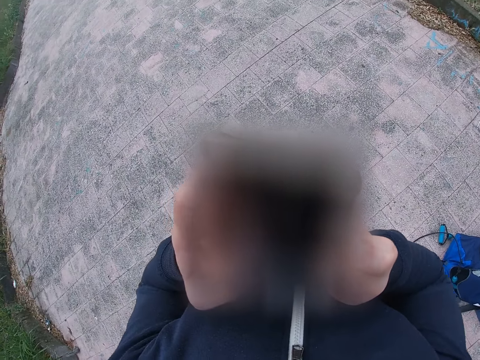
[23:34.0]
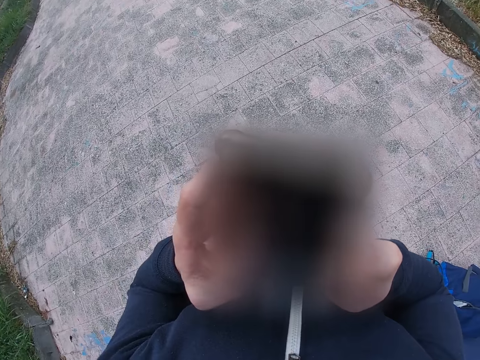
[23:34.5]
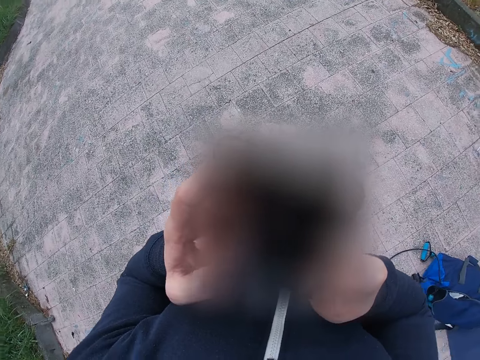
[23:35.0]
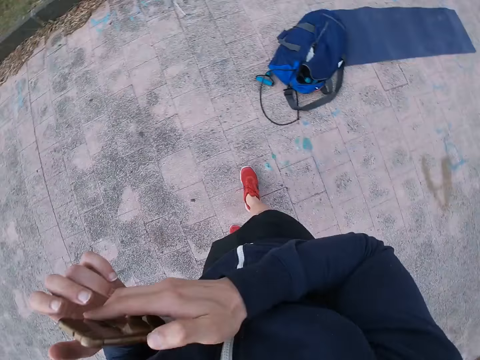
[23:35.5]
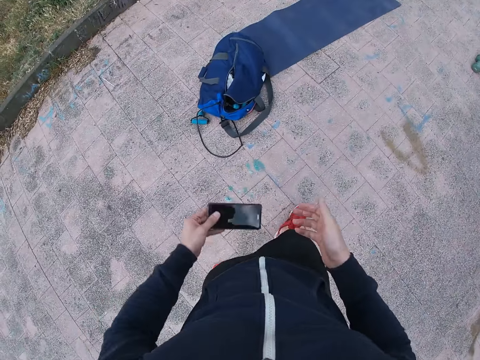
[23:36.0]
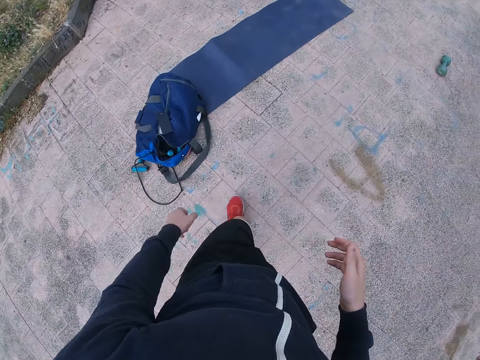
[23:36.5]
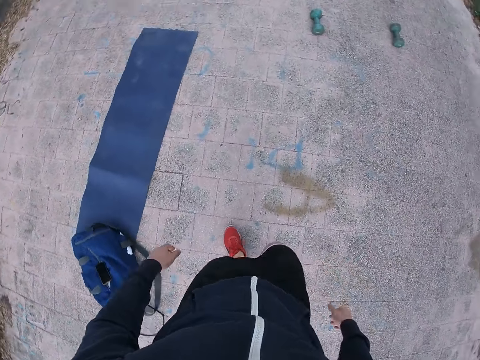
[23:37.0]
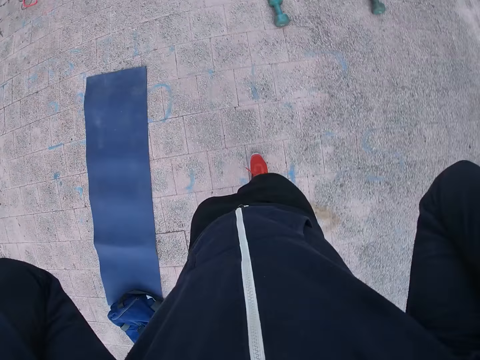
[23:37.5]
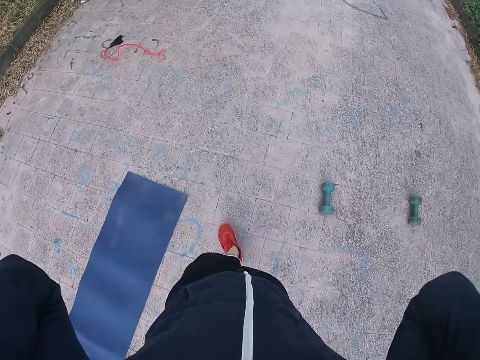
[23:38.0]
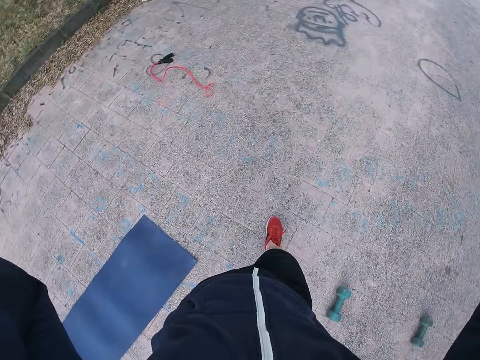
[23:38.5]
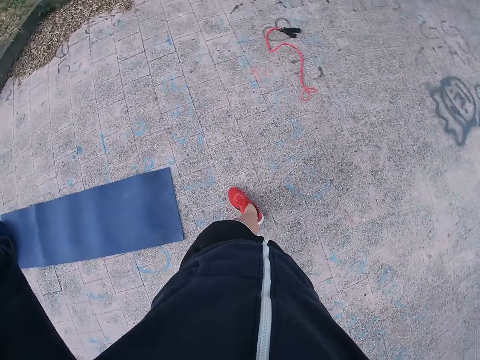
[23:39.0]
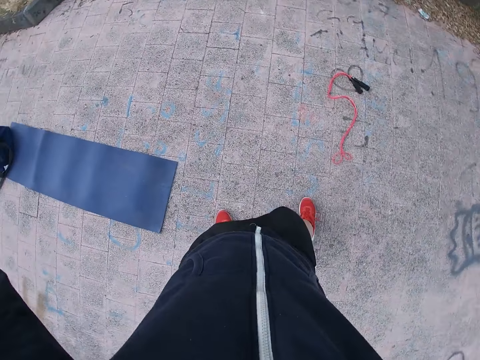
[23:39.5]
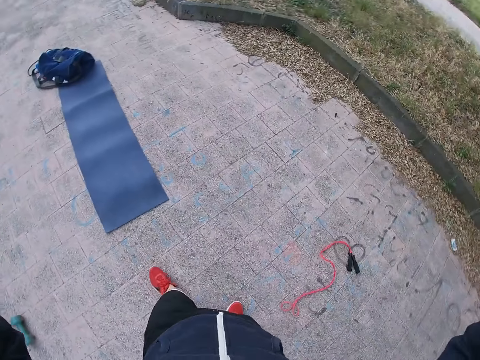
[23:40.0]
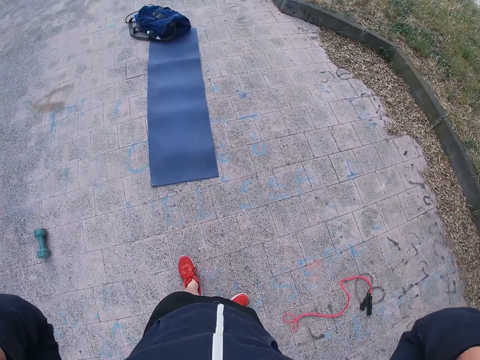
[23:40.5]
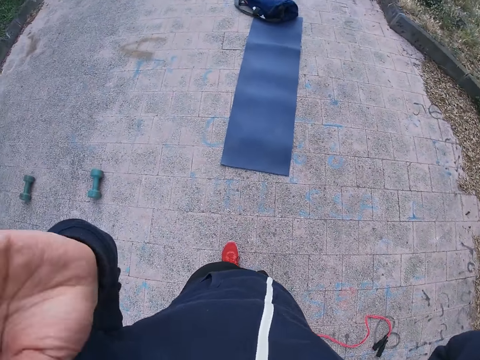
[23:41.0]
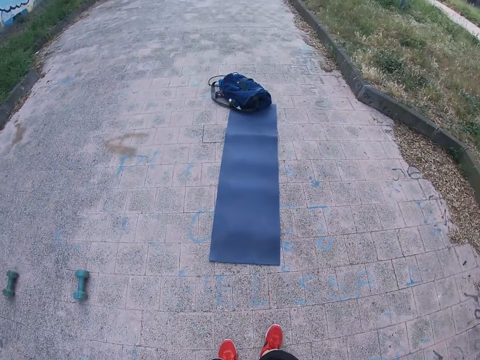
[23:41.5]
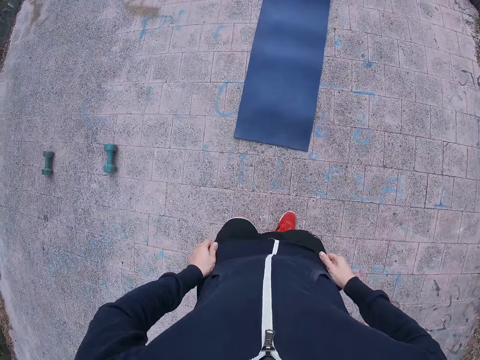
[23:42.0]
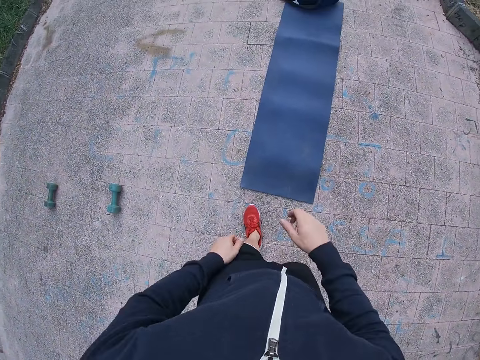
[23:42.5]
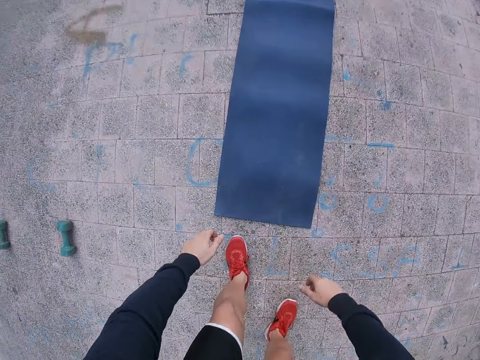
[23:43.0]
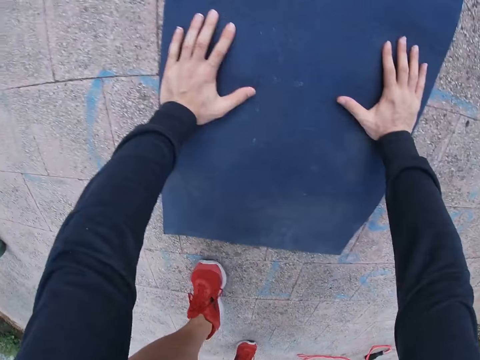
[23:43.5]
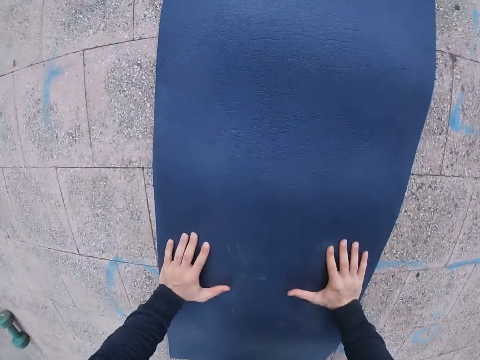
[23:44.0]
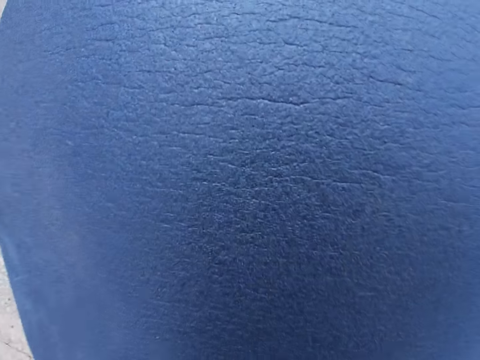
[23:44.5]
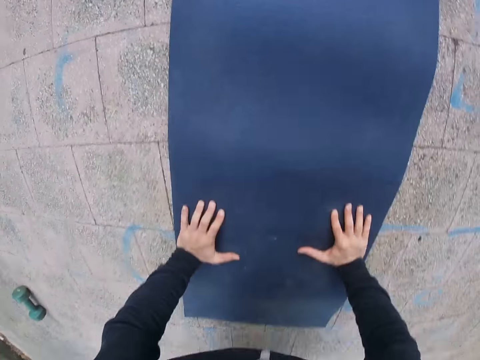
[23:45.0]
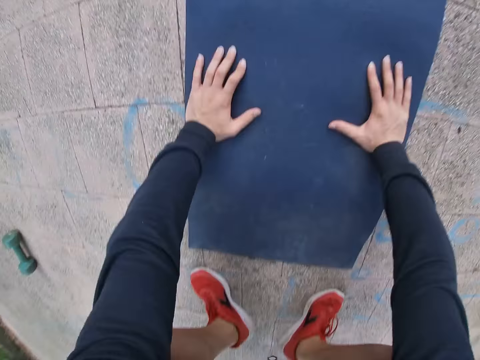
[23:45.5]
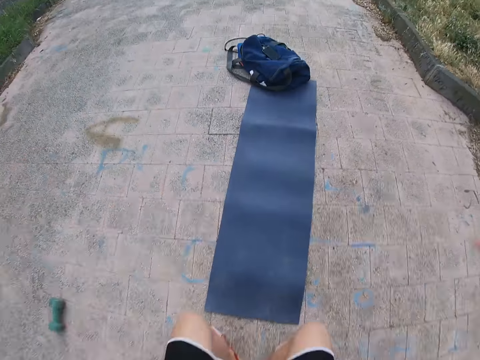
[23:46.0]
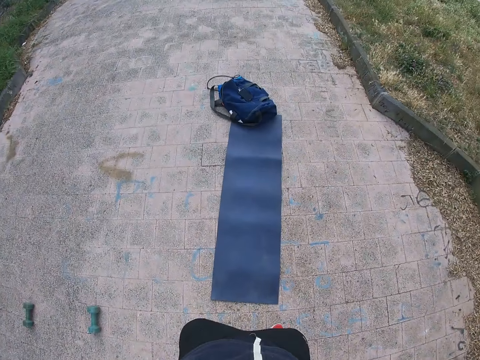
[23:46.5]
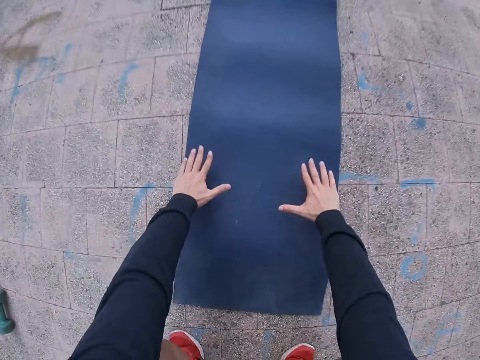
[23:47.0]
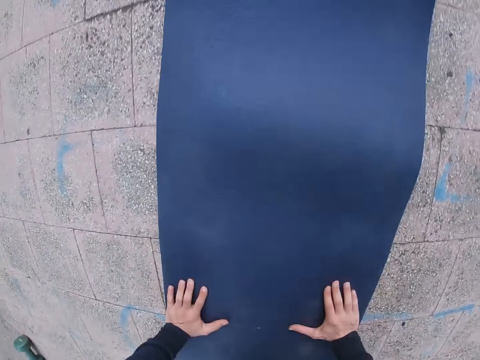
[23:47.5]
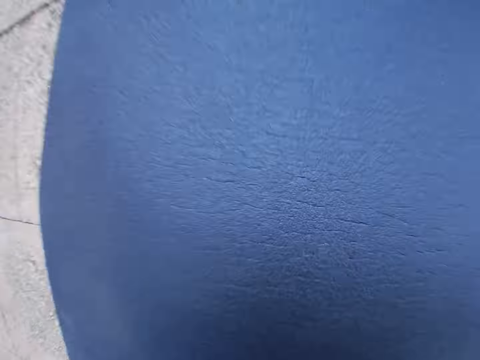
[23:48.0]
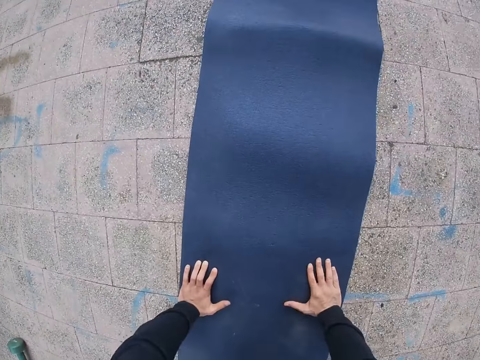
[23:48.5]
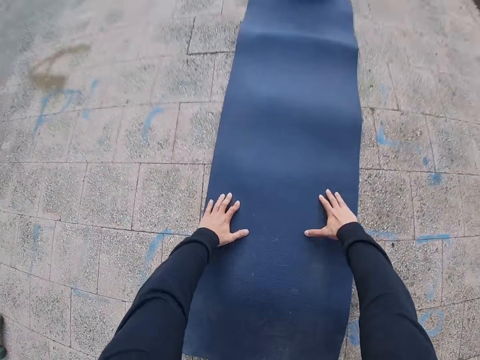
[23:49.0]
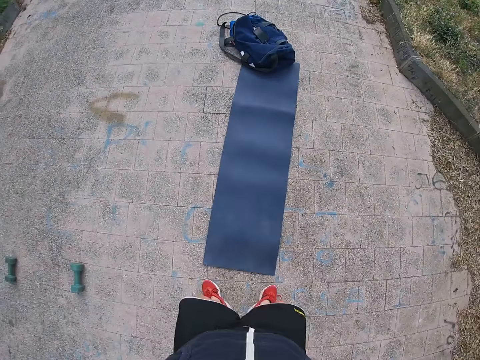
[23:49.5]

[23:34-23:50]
The camera wearer throws his phone on the yoga mat. He drops the phone on the bag. He raises his hands towards something. He adjusts the camera. He walks around. He drops his hands. He pulls his sweatshirt. He works out on the yoga mat.

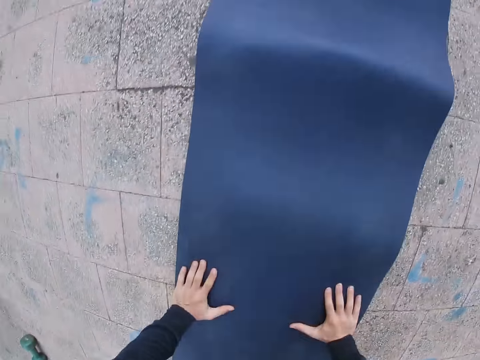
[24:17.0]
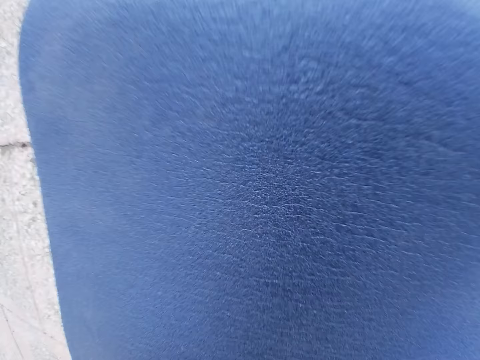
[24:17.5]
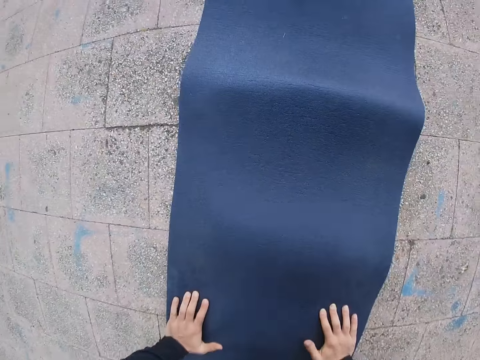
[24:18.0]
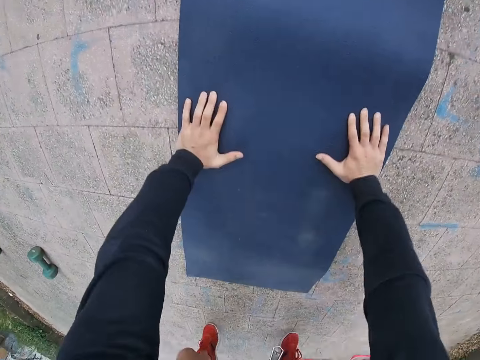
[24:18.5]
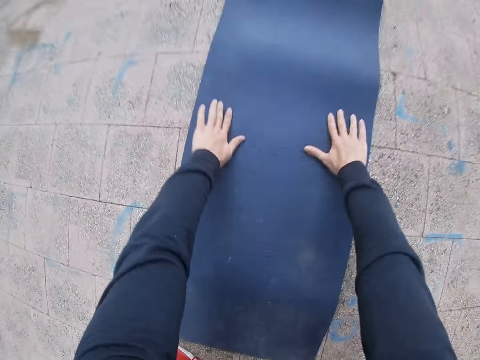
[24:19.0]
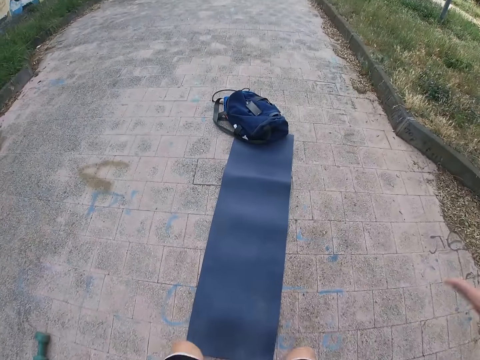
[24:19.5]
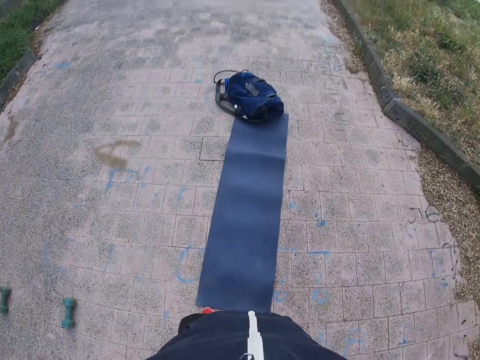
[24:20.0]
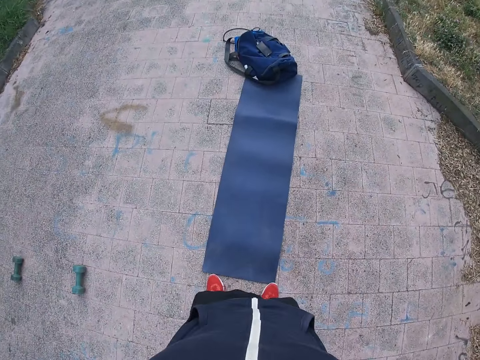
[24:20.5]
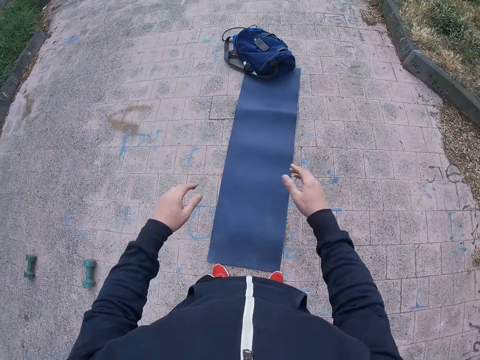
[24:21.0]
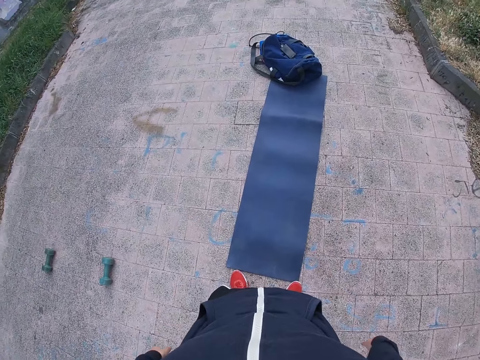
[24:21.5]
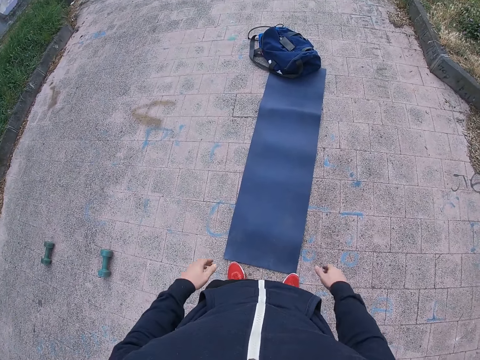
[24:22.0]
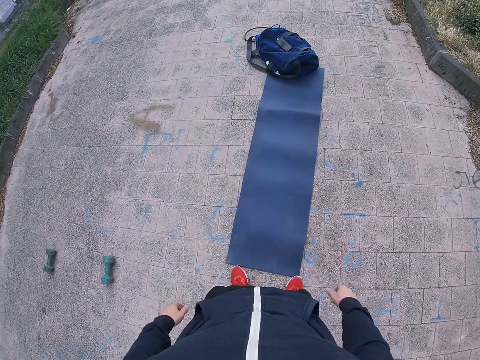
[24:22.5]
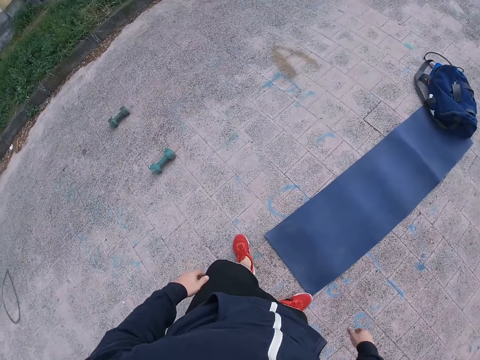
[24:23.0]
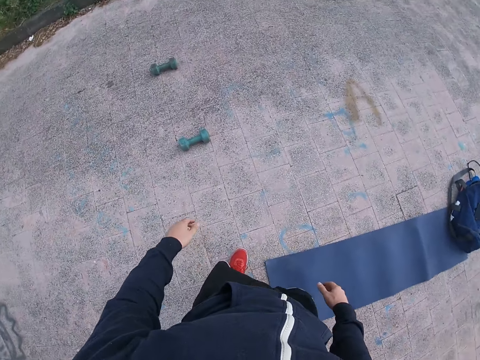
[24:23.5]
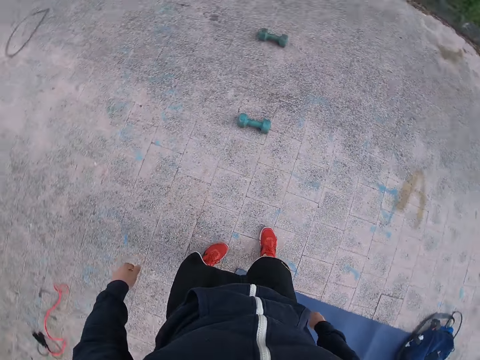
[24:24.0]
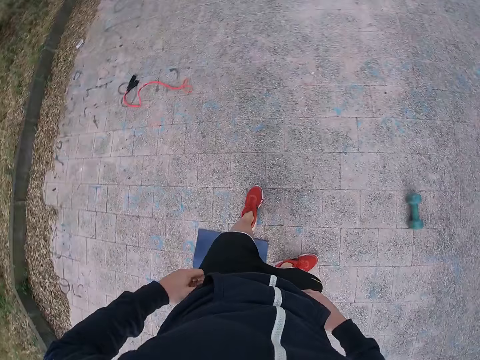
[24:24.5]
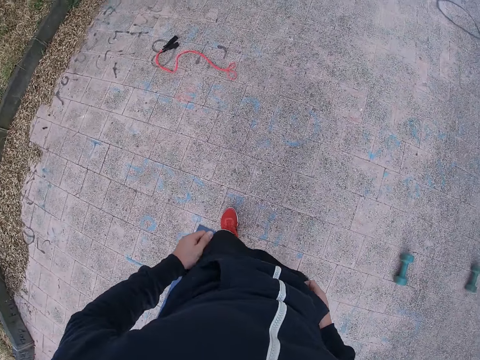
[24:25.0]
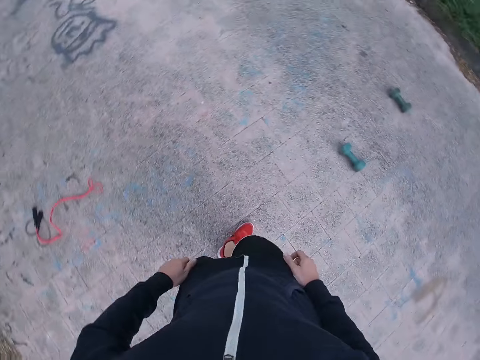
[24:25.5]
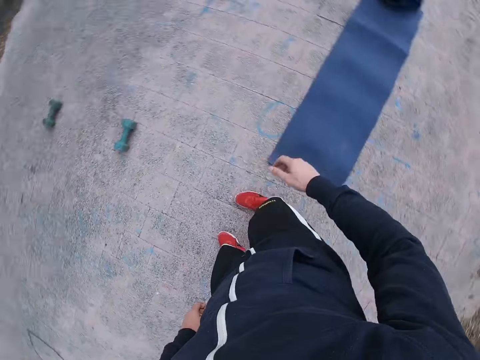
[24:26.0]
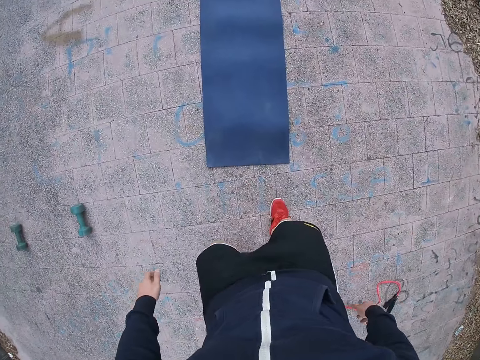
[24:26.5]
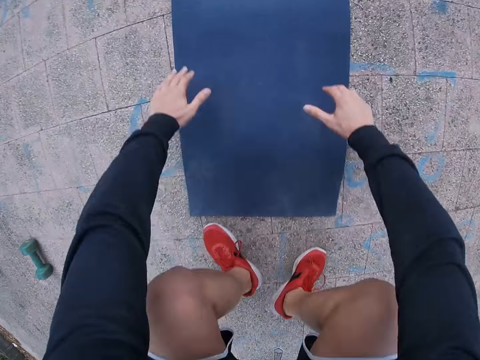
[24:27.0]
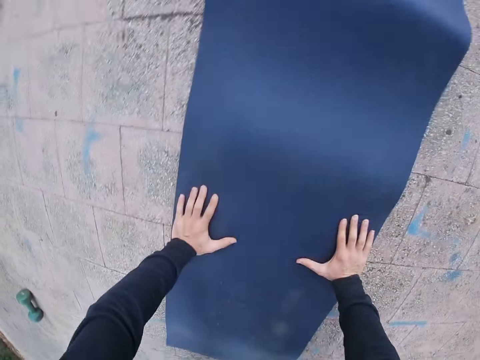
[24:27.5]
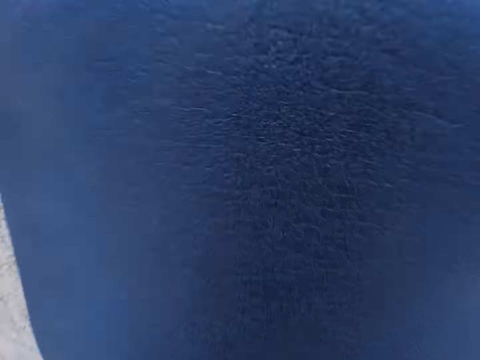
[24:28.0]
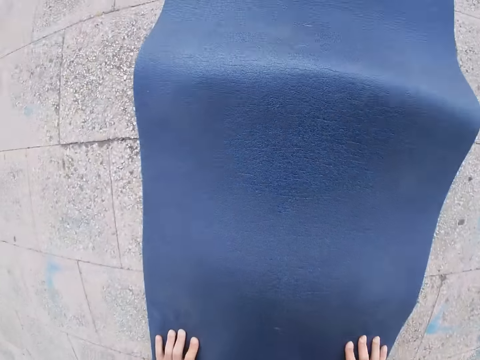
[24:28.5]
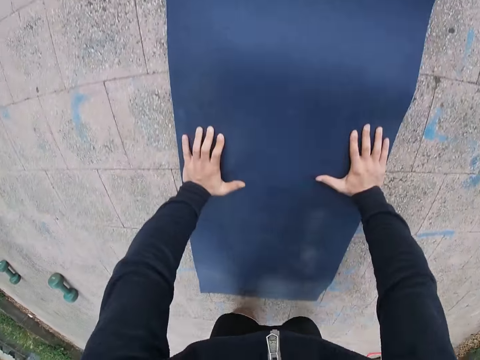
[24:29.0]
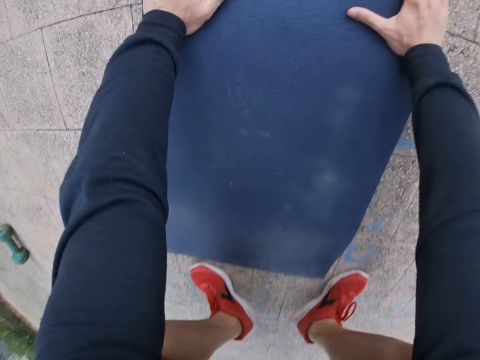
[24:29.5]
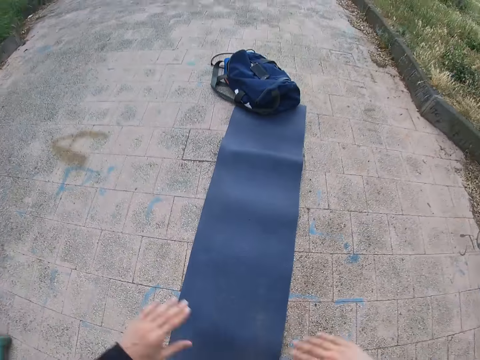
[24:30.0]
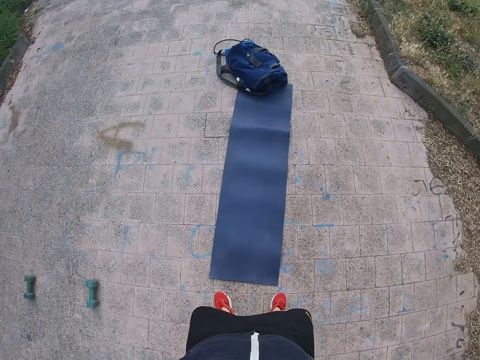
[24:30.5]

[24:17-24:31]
The camera wearer pauses working out. He stands. He turns around and pulls his sweatshirt. He turns around. He works out on the yoga mat.
